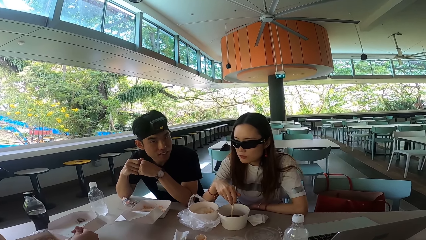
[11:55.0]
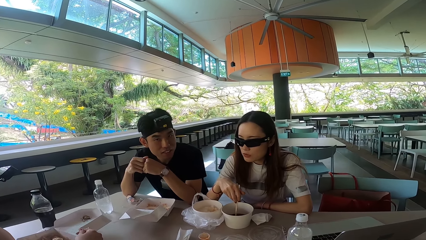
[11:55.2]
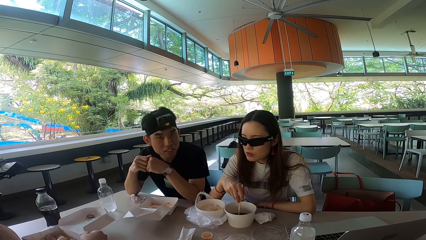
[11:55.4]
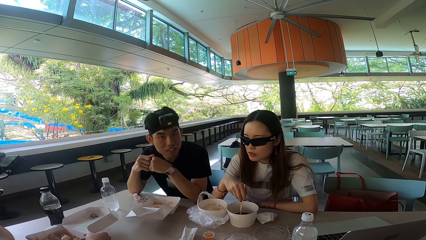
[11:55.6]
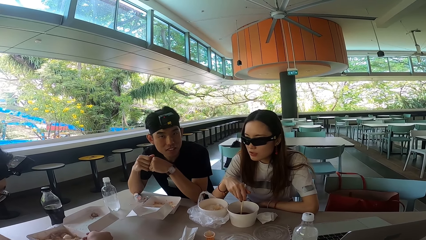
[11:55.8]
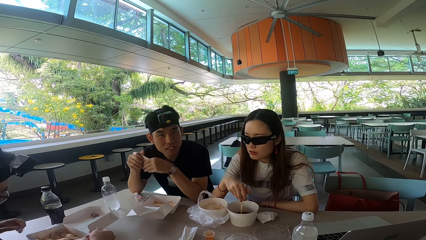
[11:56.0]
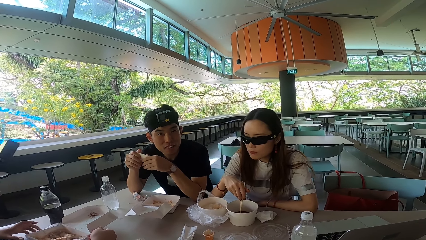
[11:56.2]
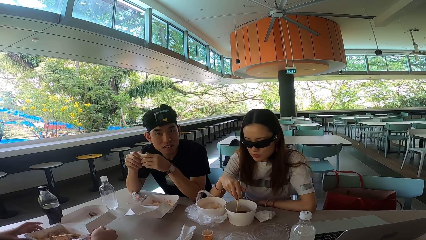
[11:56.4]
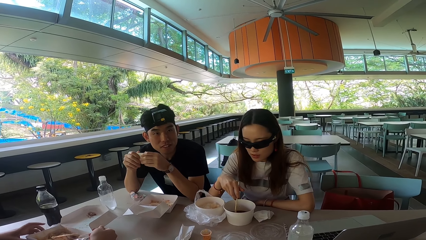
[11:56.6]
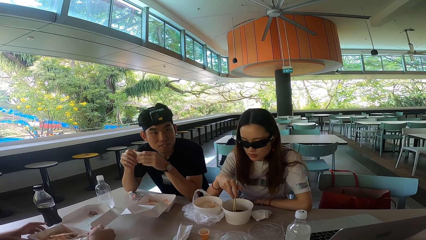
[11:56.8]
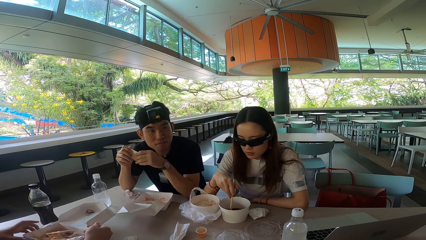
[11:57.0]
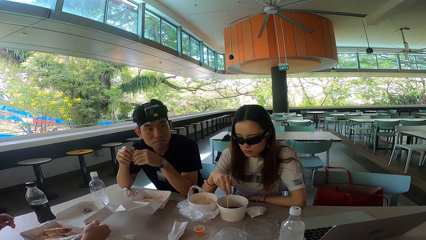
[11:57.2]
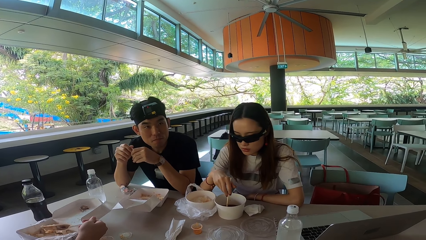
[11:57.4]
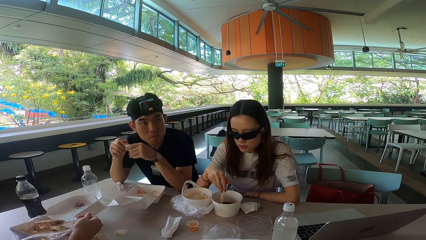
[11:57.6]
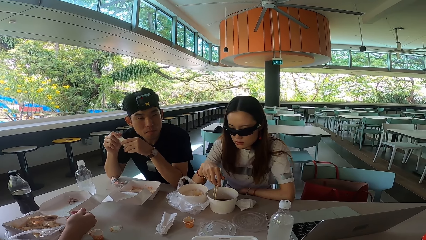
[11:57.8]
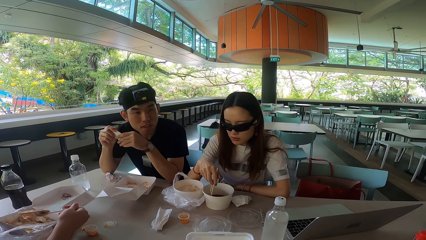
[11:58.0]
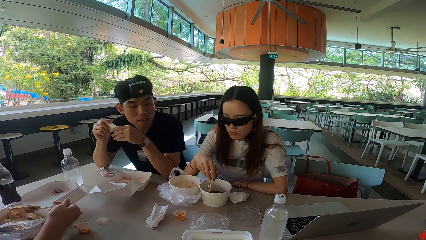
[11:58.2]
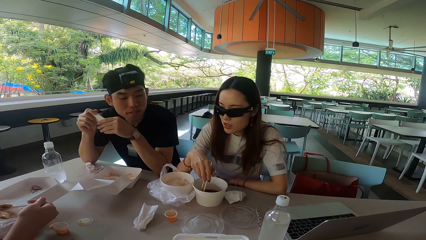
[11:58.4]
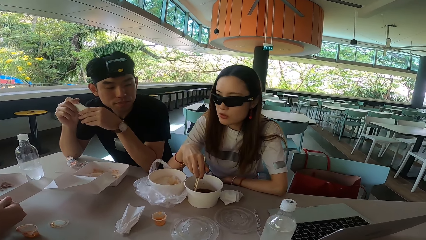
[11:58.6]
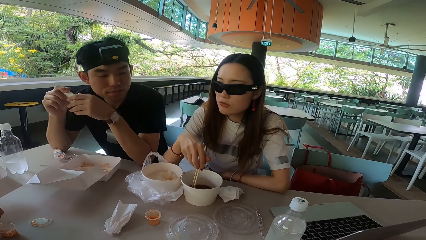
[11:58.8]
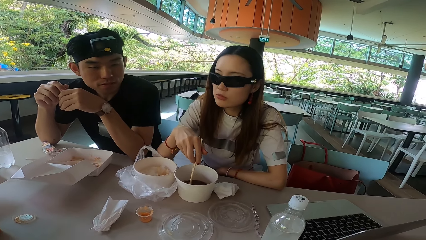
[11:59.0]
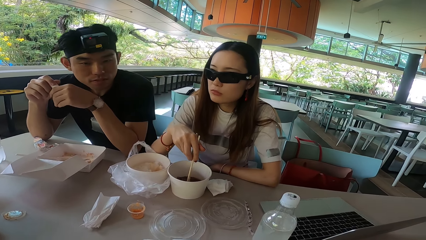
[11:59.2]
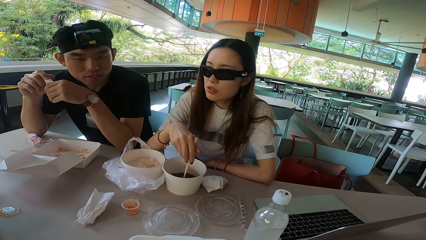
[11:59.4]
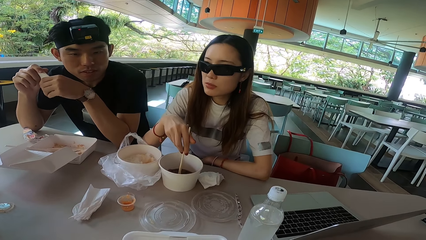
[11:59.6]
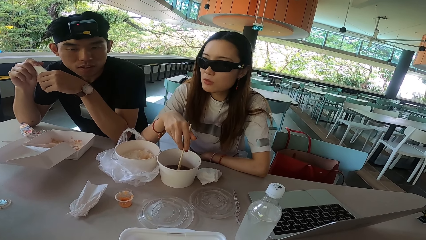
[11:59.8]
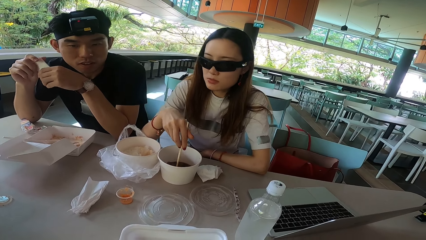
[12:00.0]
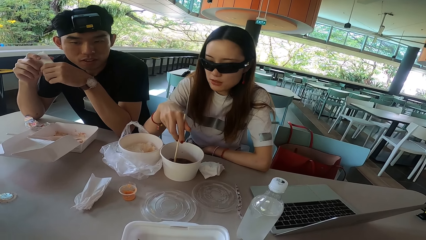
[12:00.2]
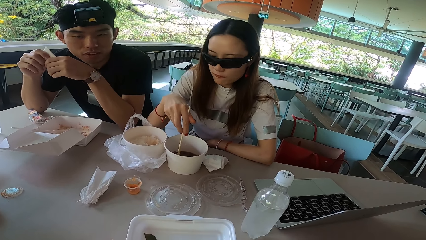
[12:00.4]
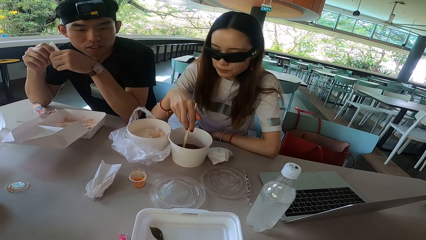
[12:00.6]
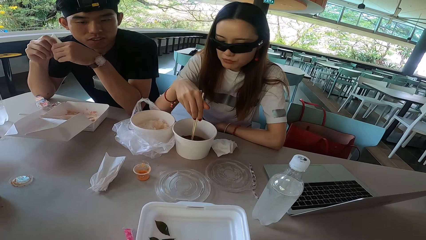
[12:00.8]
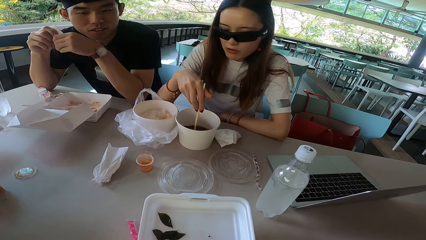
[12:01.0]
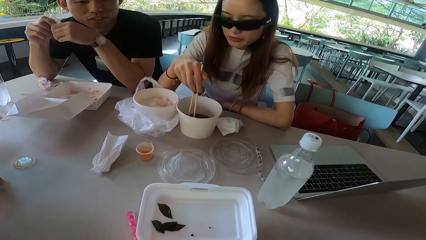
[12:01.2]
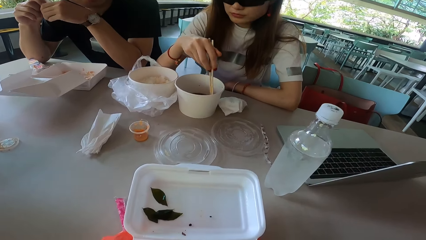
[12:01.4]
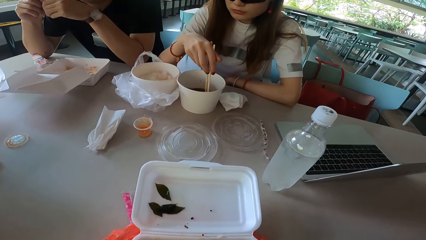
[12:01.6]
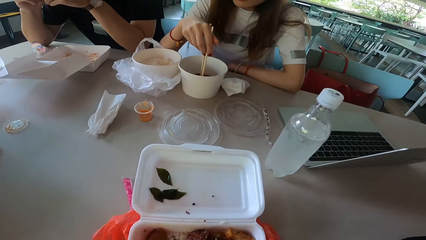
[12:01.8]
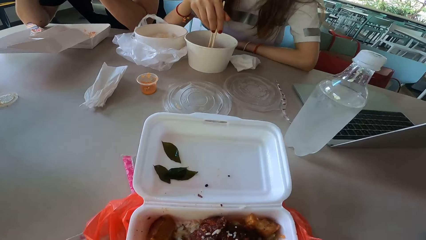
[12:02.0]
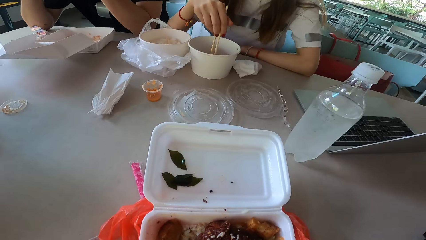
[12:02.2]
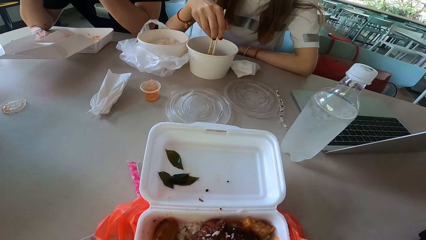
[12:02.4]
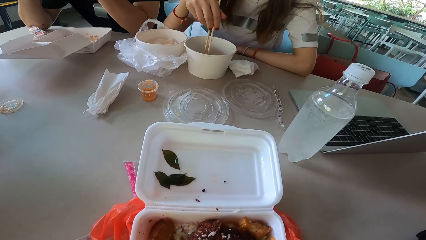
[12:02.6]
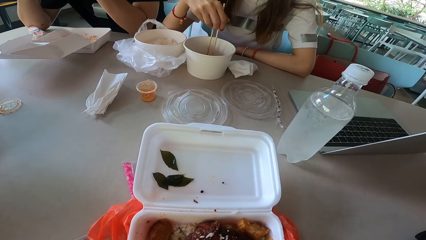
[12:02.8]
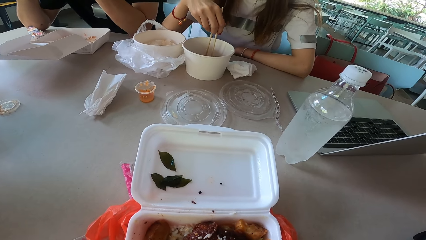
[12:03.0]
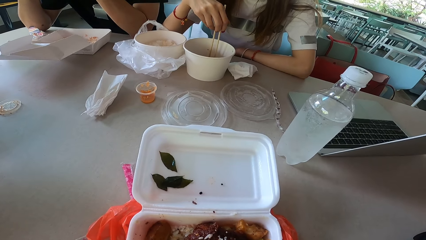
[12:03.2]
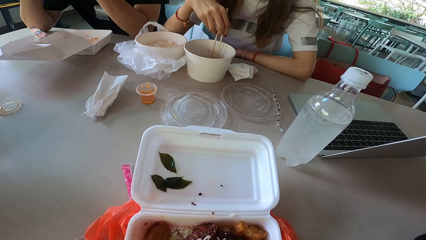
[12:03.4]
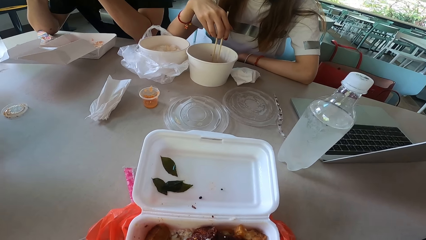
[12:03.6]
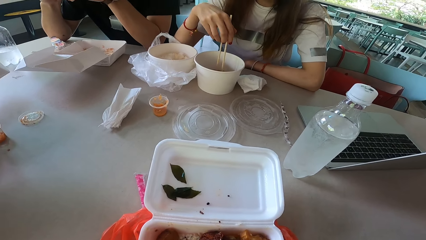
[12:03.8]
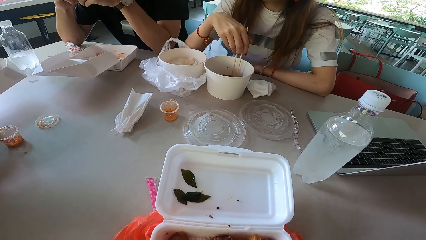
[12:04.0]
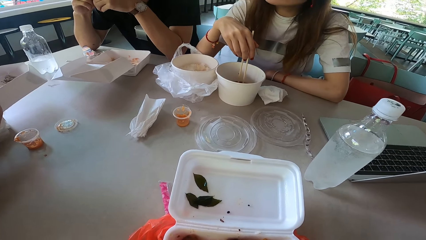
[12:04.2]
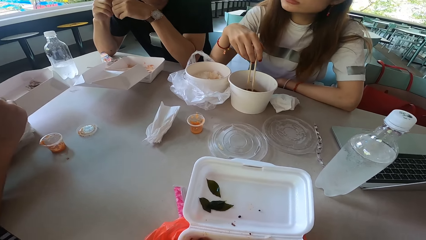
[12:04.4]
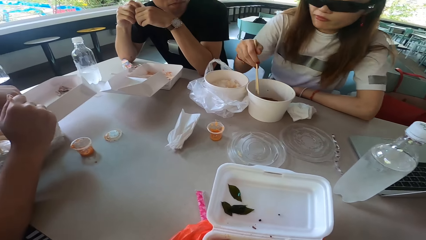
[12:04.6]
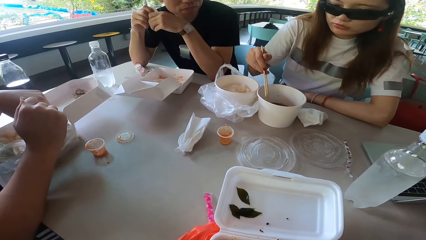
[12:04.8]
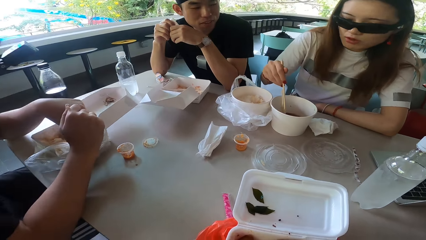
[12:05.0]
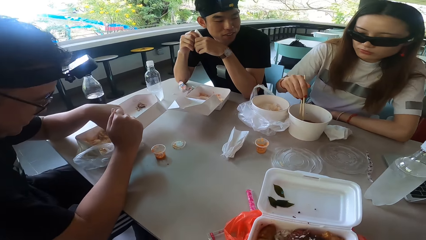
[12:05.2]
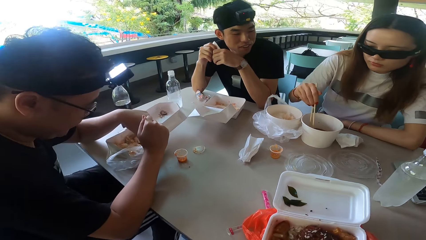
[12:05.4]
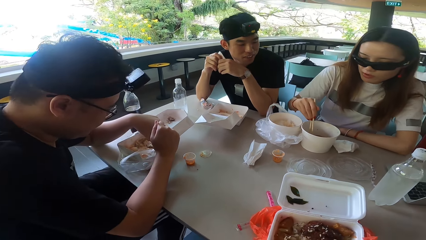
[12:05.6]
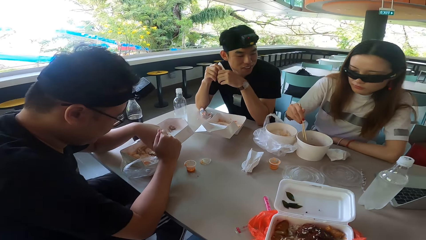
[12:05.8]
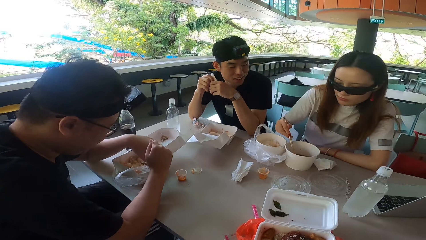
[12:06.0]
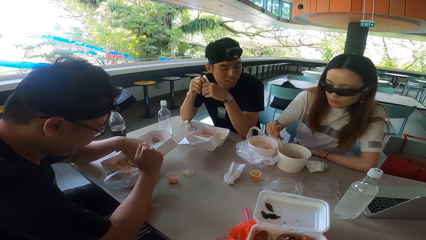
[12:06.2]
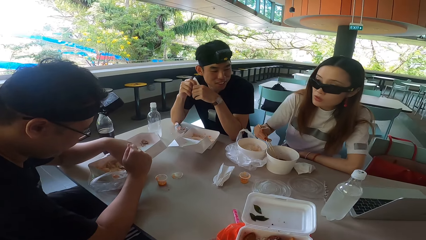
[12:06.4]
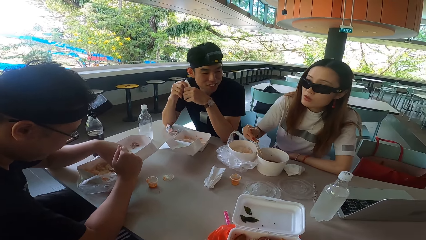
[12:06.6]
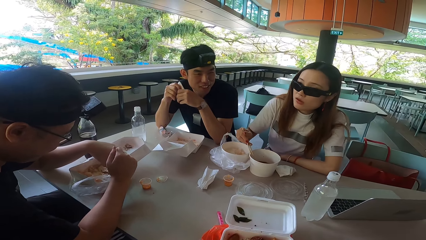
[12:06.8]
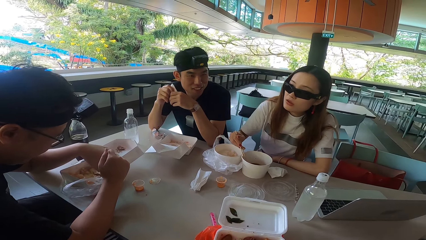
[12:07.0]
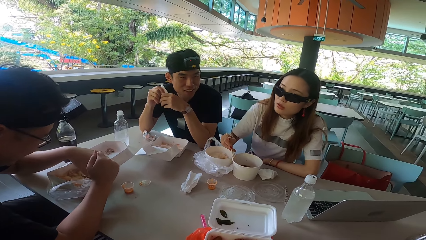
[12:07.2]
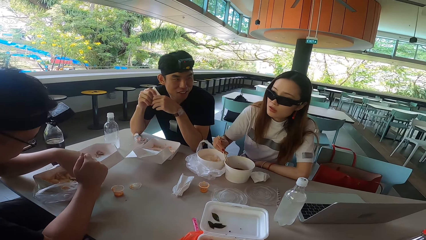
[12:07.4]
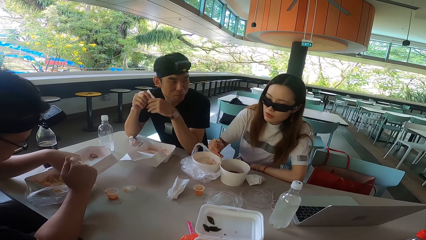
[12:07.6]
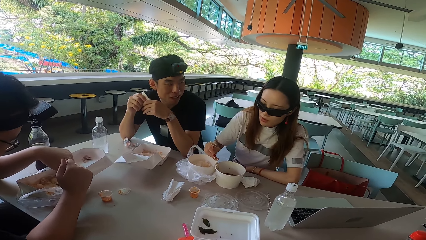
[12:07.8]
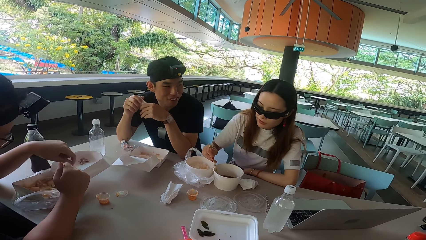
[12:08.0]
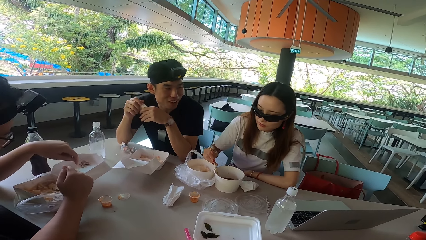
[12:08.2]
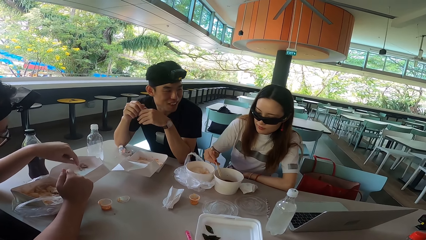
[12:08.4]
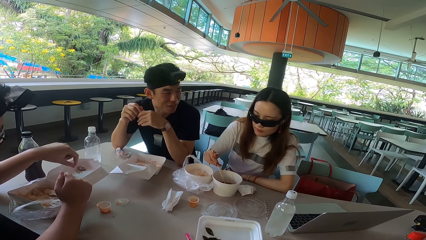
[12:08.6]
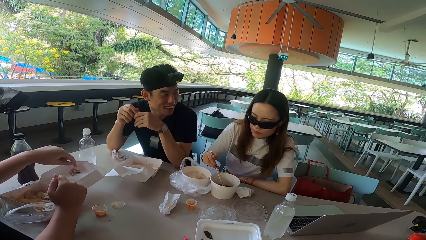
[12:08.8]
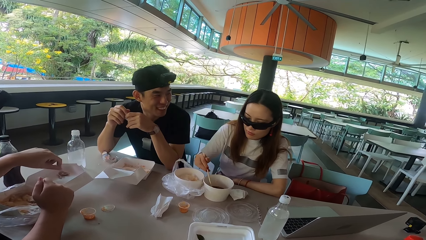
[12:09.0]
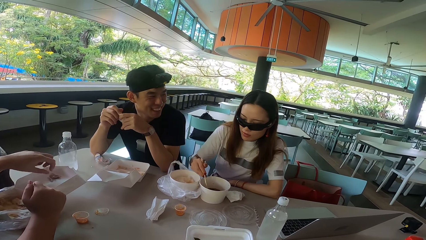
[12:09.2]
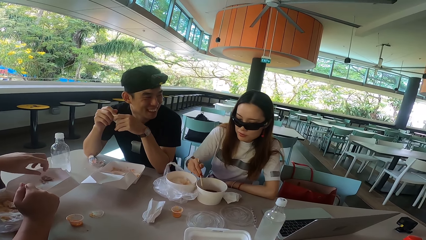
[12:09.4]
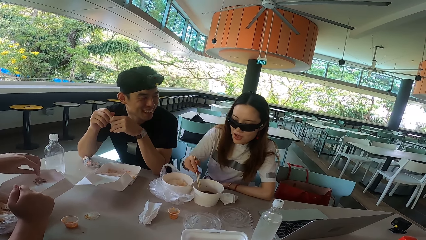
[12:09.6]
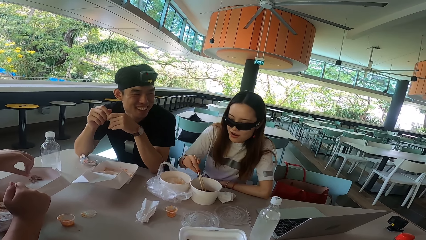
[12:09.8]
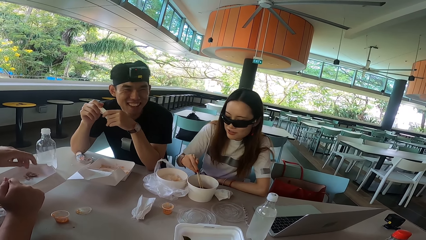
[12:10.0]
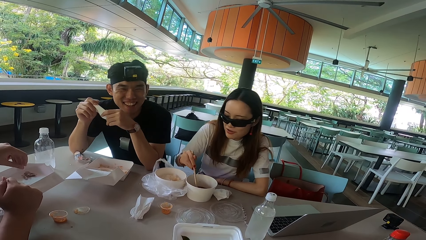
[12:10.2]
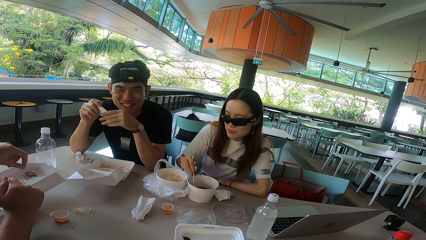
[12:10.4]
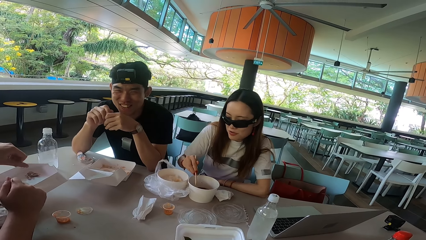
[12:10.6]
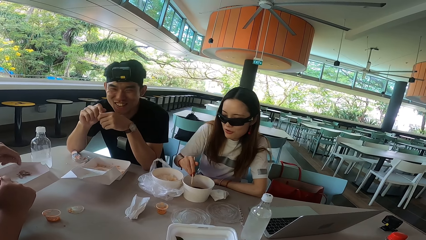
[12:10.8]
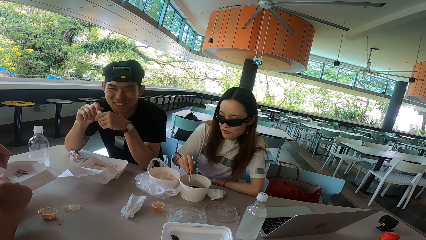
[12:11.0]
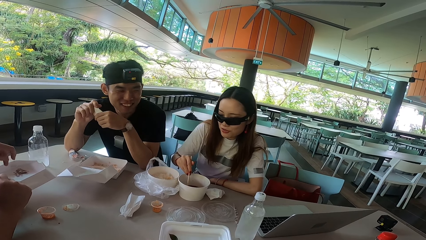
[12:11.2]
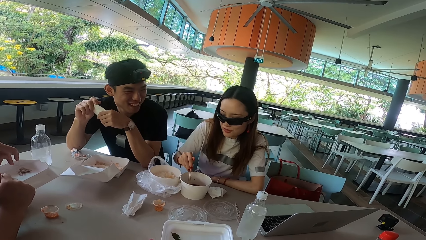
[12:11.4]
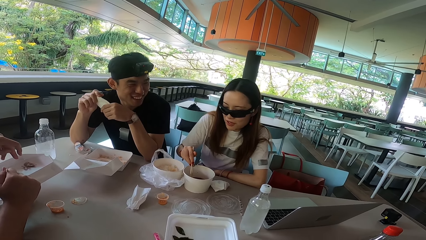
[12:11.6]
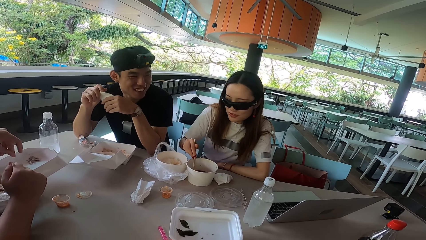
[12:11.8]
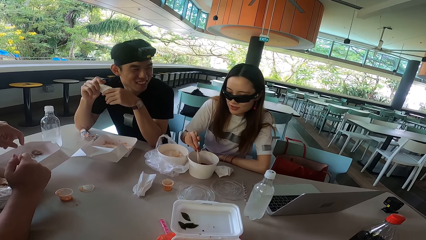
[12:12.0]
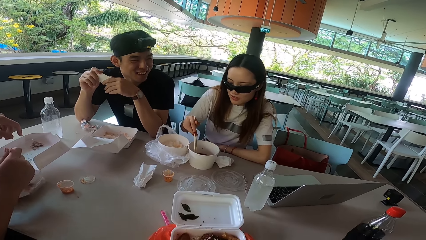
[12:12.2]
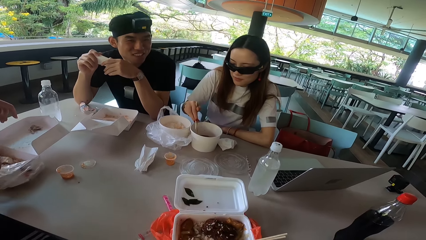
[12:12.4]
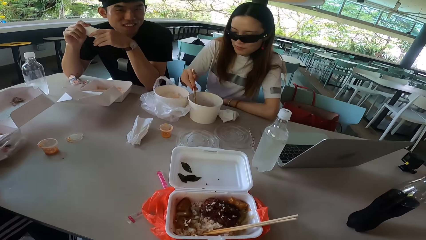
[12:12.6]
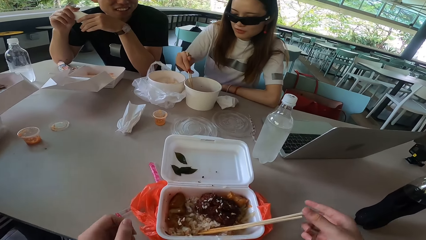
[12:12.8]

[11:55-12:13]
A man turns forward and moves his hand. A woman bends her head. Another man pushes a food box. The woman mixes something, raises her head, bends her head and stirs something with chopsticks. The woman looks at the other man and talks to the first man. The first man talks to the woman. The other man picks something. The woman bends her head. The first man turns left. The other man drops something on the food box and rubs his finger. The first man laughs, releases something, touches something and turns forward. The woman talks to the camera wearer. The first man turns left.
